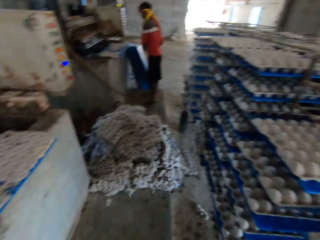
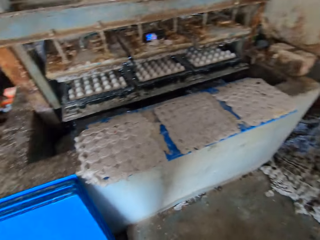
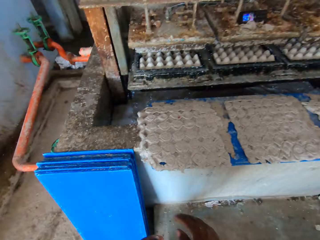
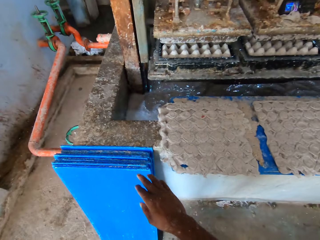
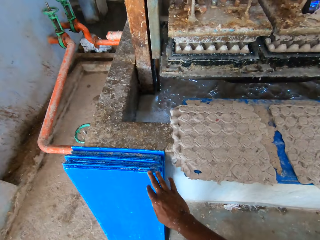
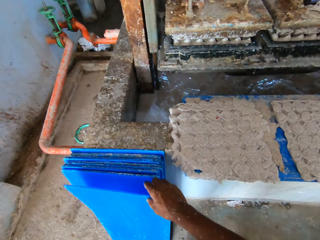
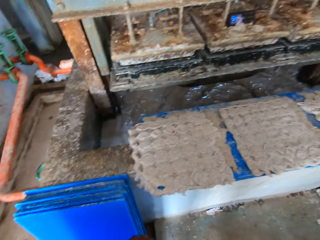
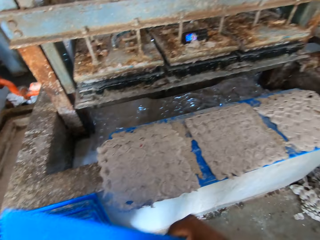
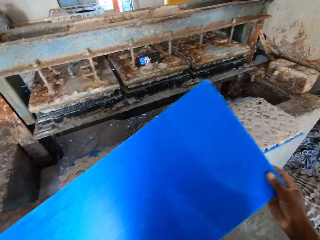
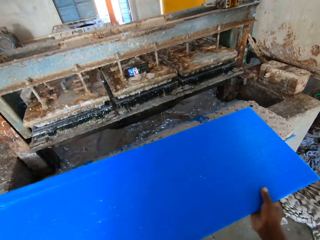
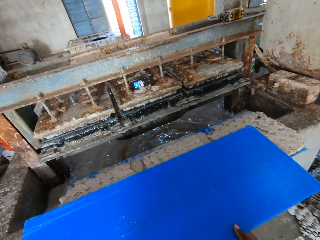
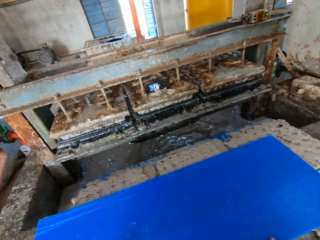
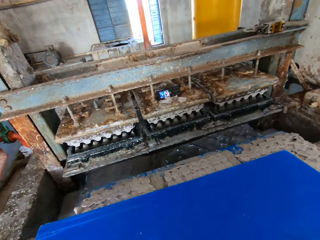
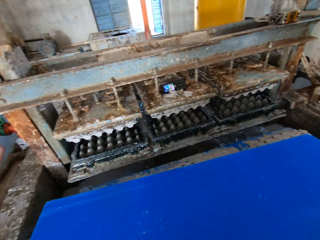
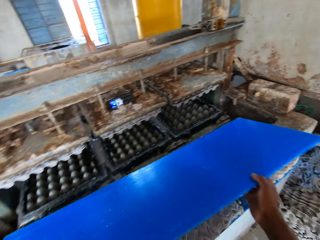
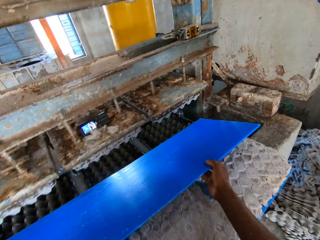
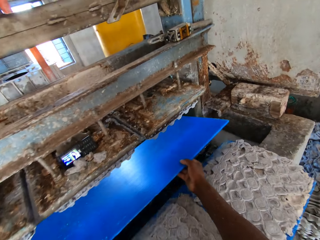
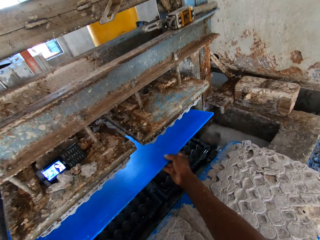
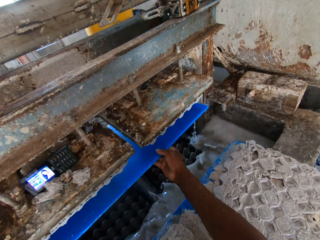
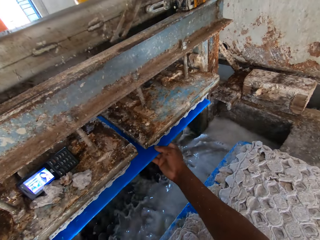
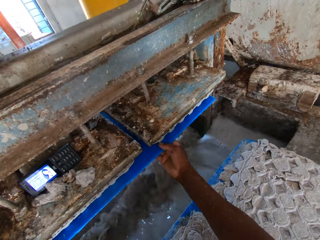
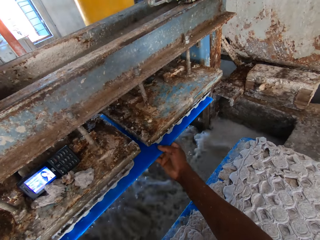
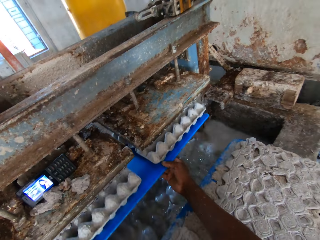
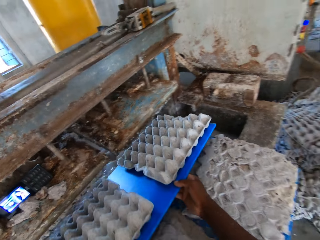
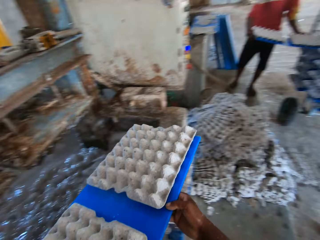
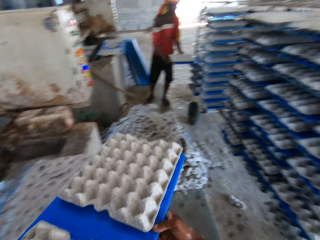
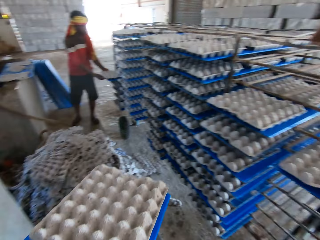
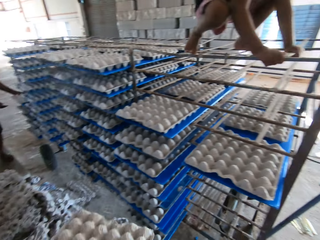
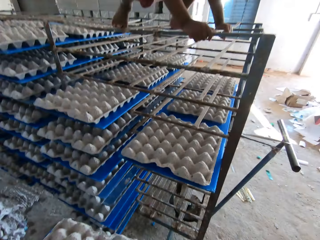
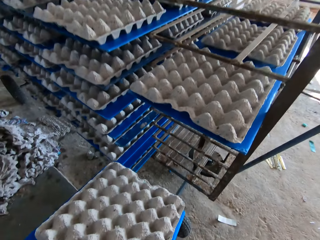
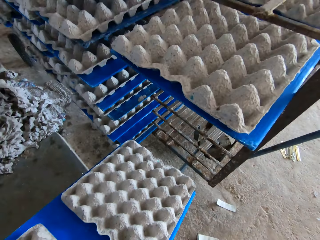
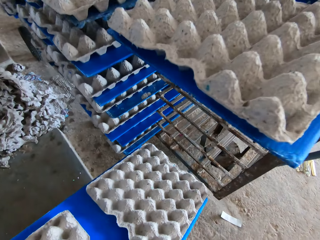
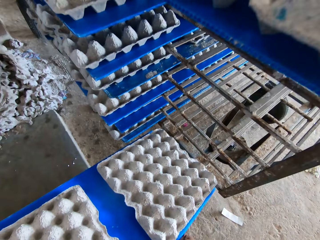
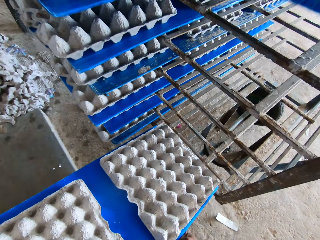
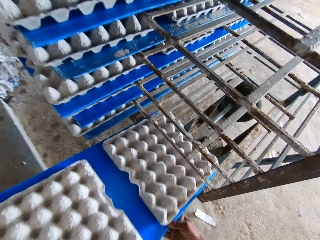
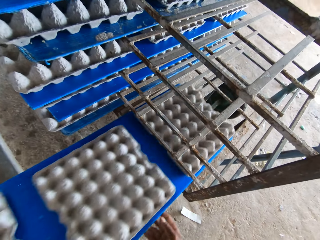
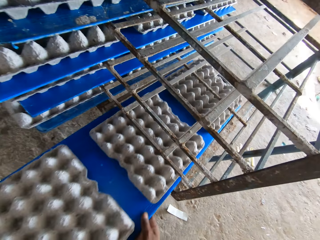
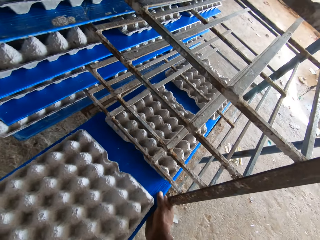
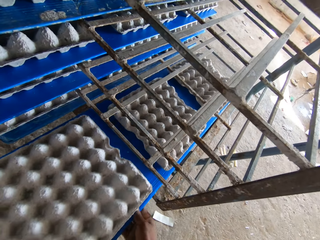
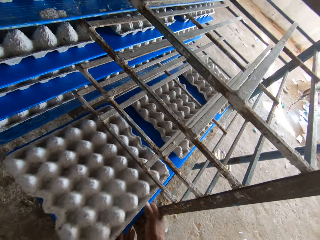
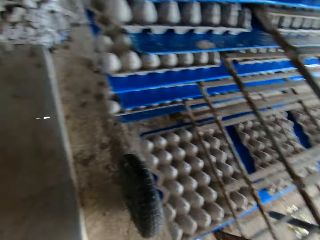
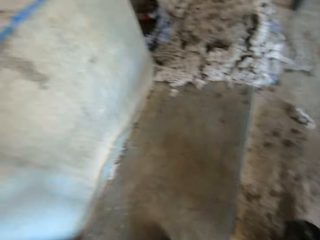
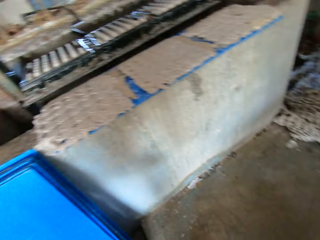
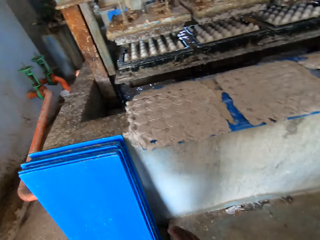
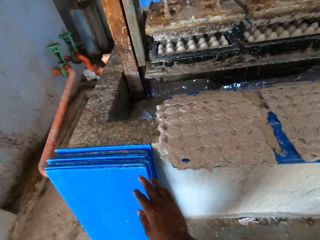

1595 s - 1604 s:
The camera wearer picks up the board from the ground with his right hand. He drops the board in his hands on the wall. He places the board in his hands underneath the crate machine former. He removes the board with his hands from underneath the crate machine former. He places the board of egg crates into the cage with his hands. He talks to a person.

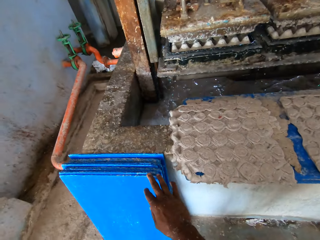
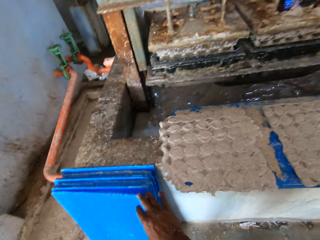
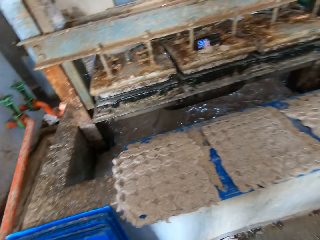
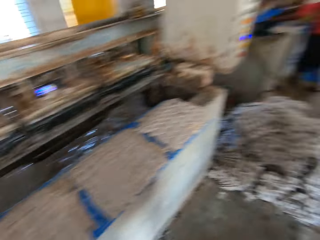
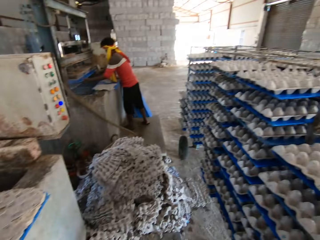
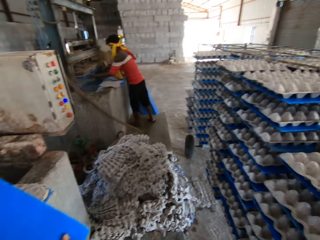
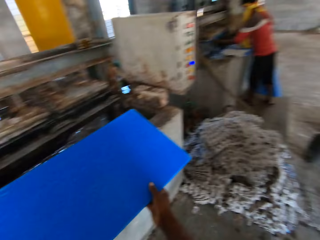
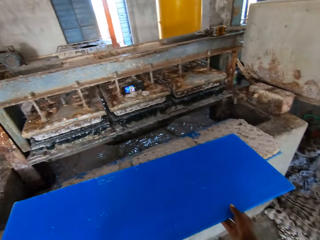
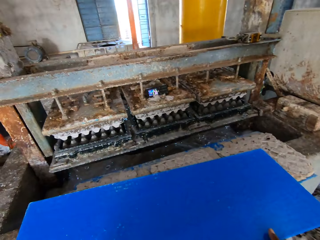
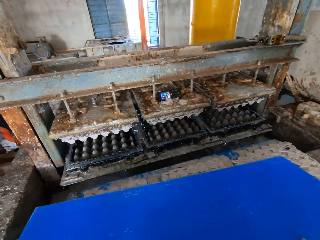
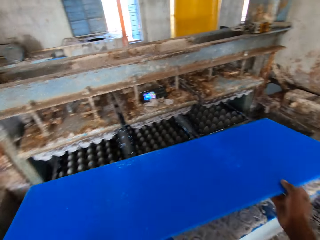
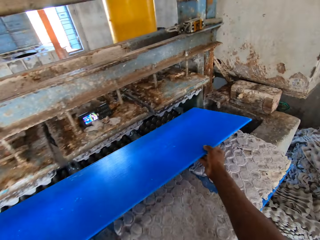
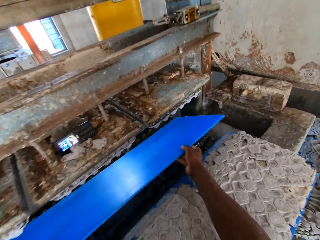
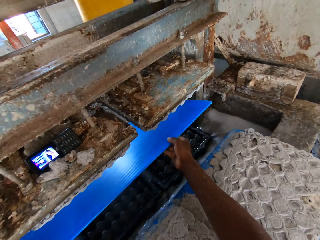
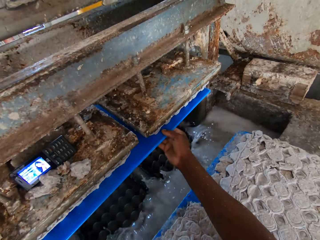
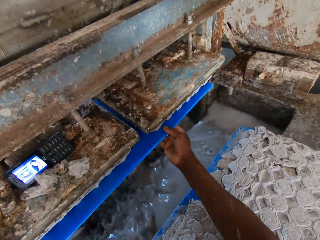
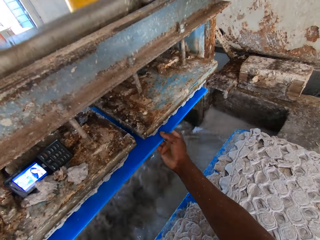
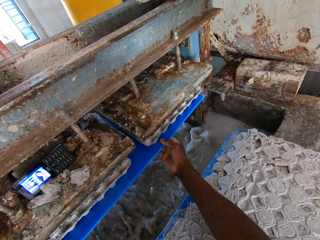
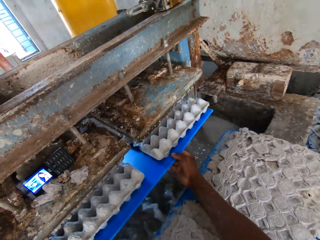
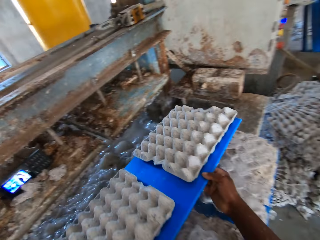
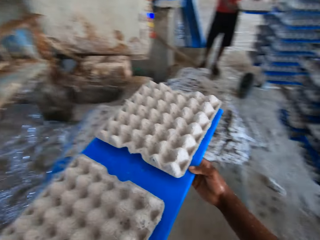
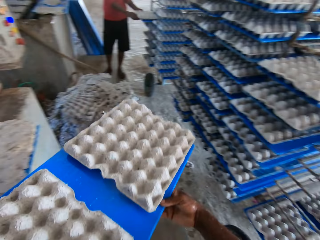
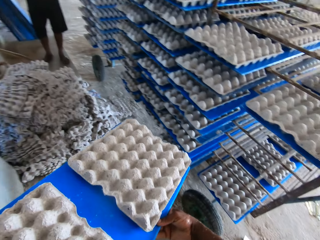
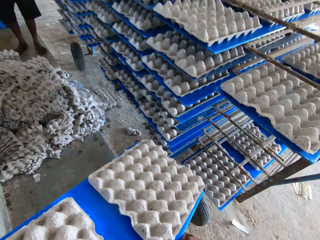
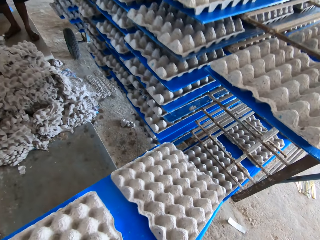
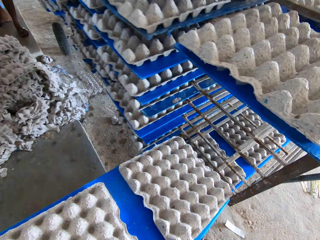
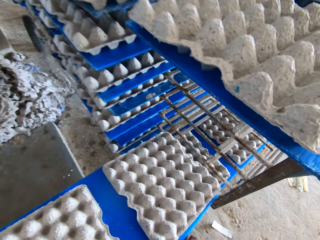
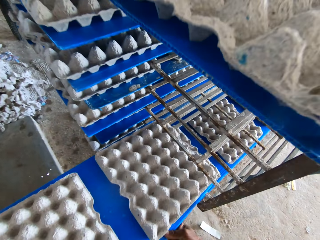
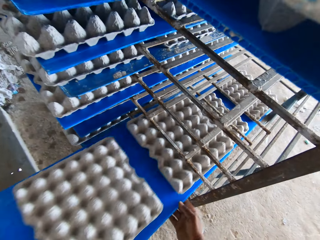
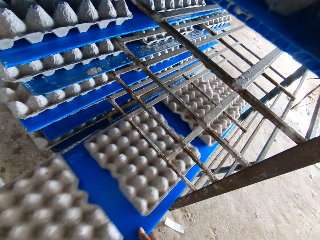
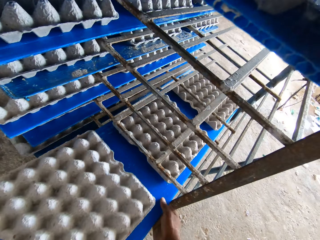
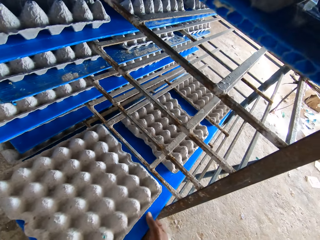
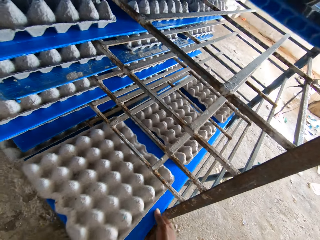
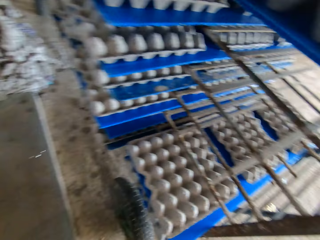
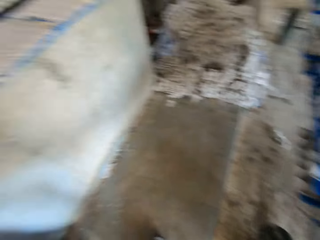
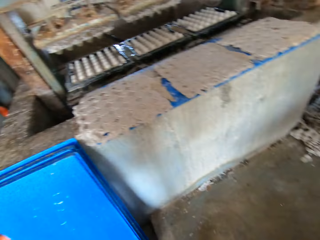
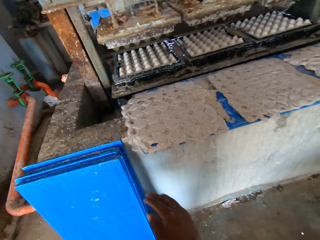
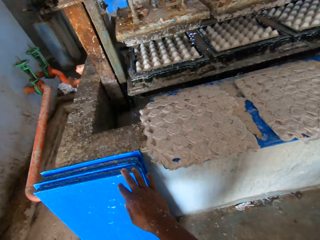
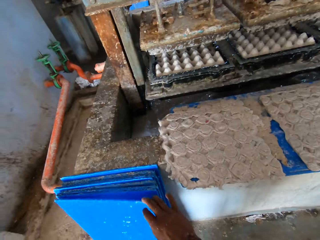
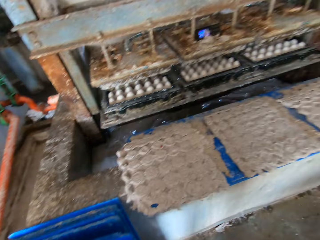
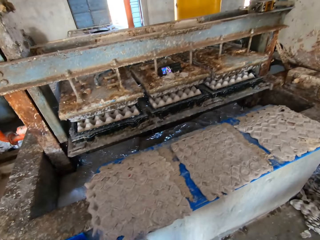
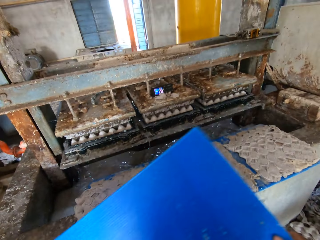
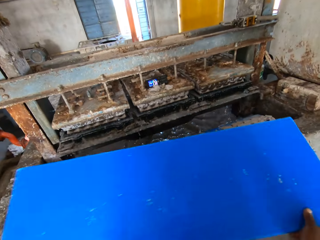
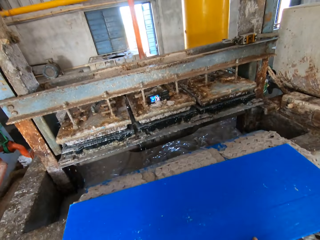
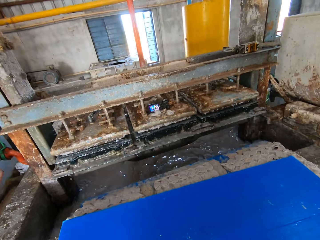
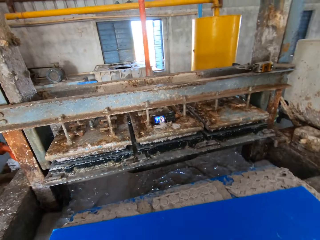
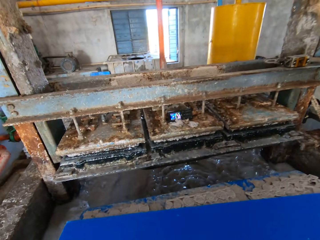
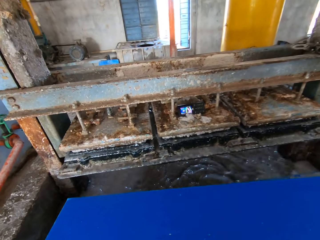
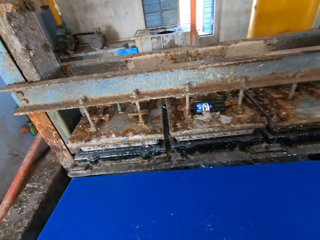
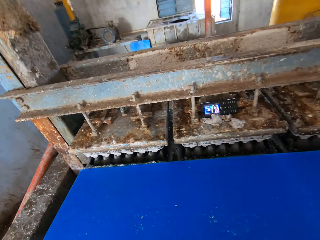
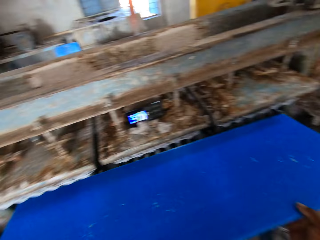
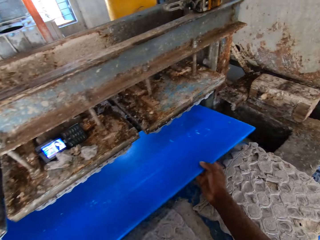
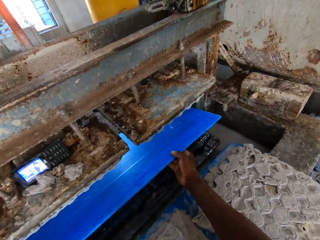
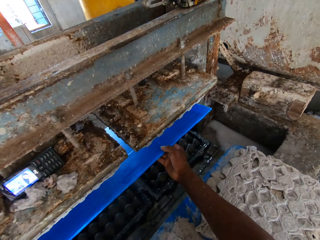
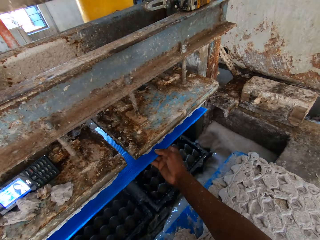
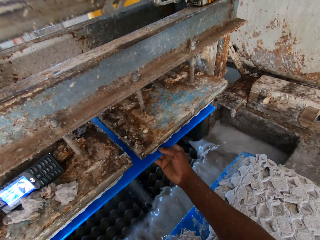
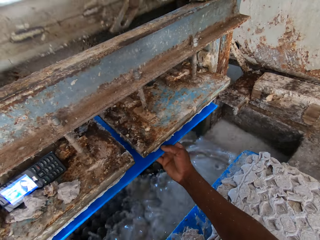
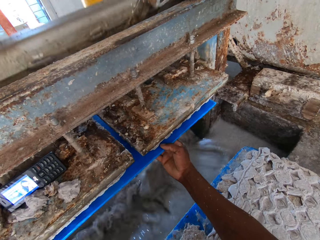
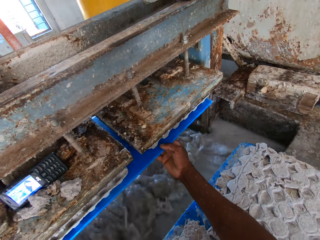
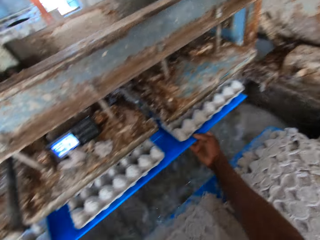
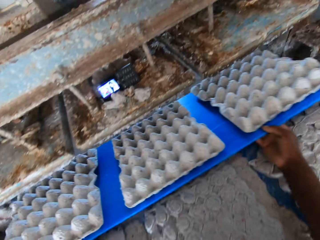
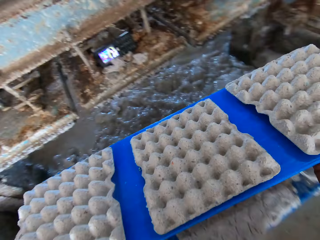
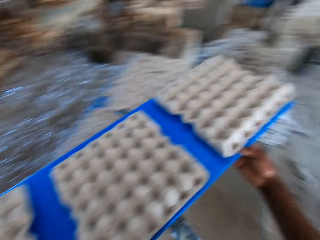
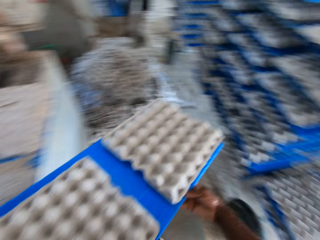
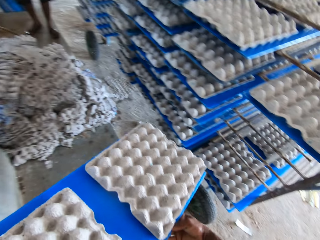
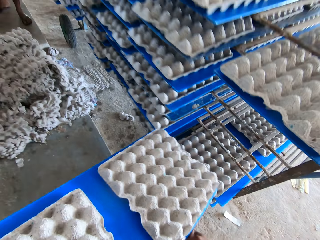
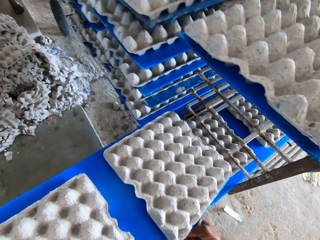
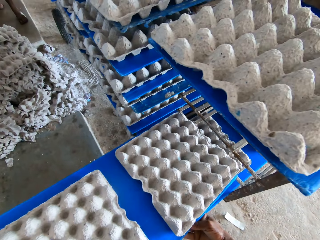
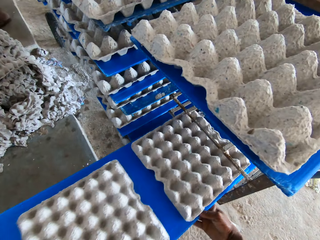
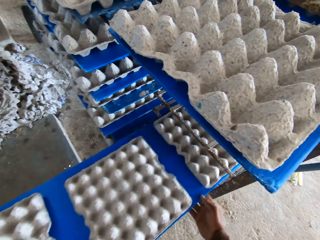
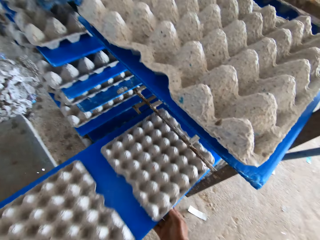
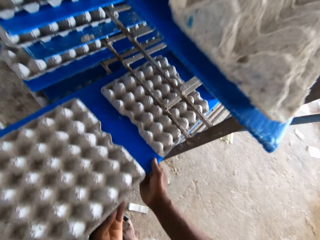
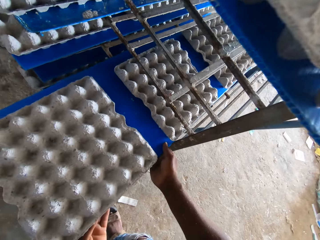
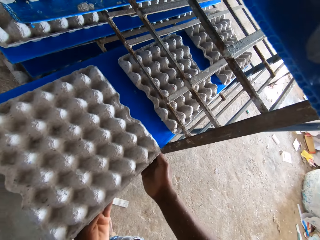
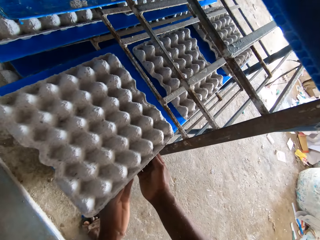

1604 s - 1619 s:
The camera wearer picks up the board from the ground with his right hand. A man holds the board on the wall with his hands. The camera wearer drops the board in his hands on the wall. He places the board in his hands underneath the crate machine former. He removes the board with his hands from underneath the crate machine former. He places the board of egg crates into the cage with his hands. He picks up the board from the ground with his right hand. He drops the board in his hands on the wall. He places the board in his hands underneath the crate machine former. He removes the board with his hands from underneath the crate machine former. He places the board of egg crates into the cage with his hands.
